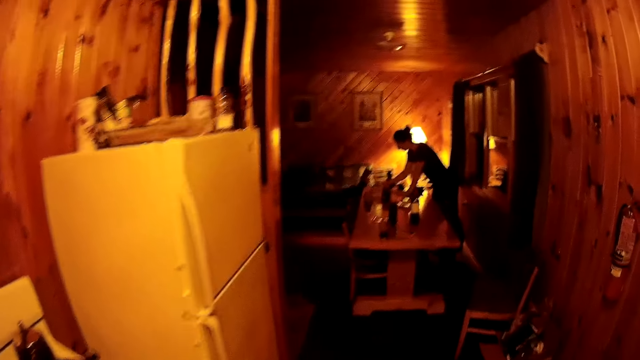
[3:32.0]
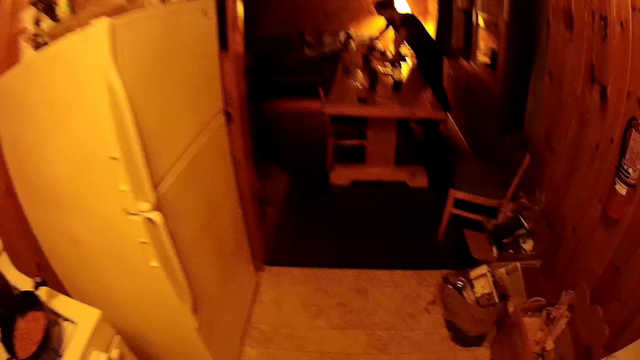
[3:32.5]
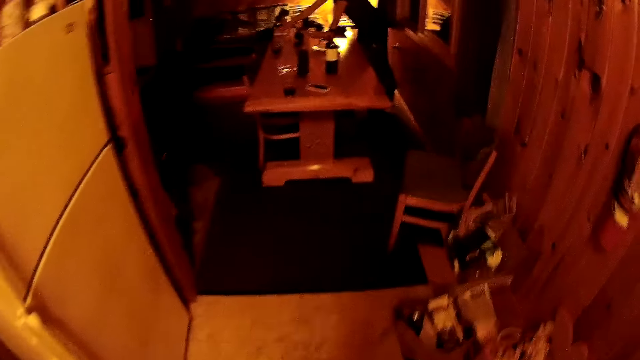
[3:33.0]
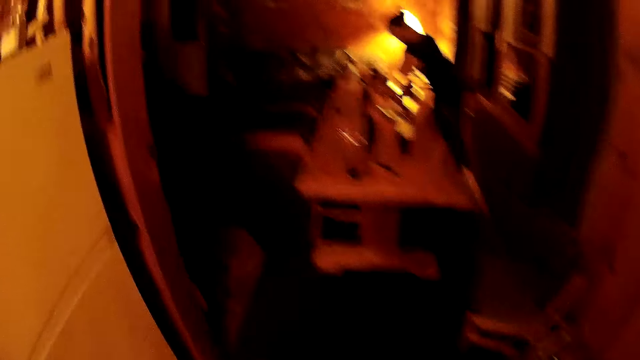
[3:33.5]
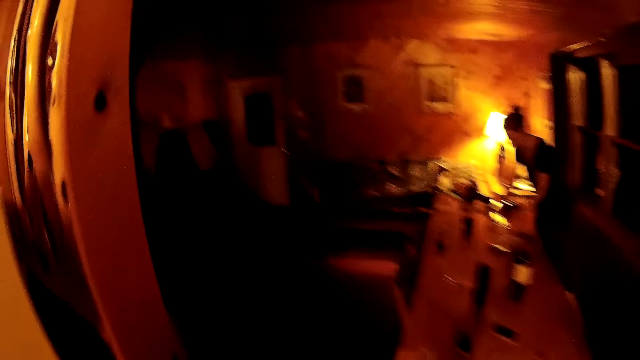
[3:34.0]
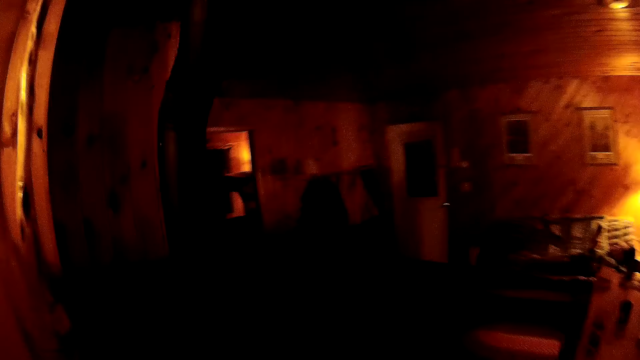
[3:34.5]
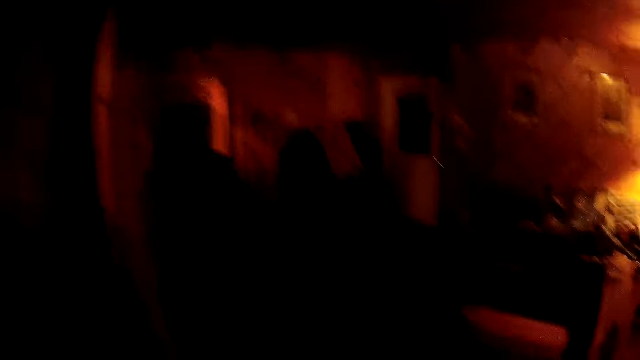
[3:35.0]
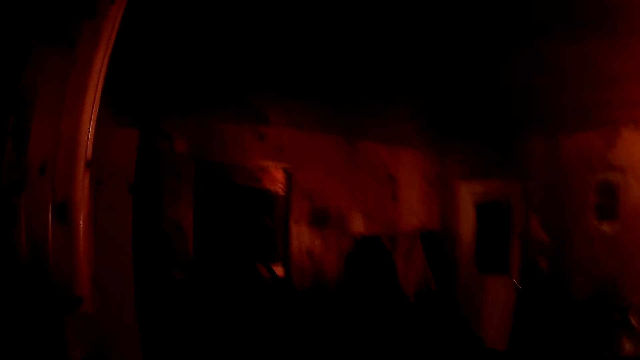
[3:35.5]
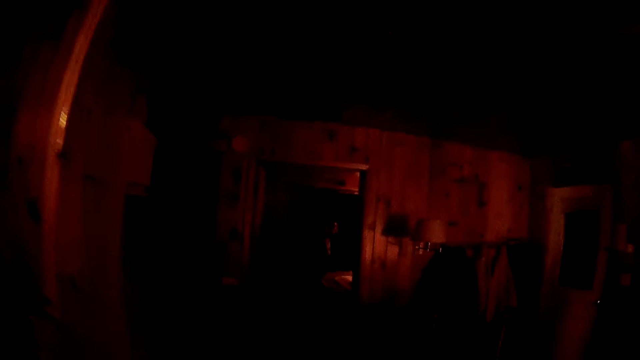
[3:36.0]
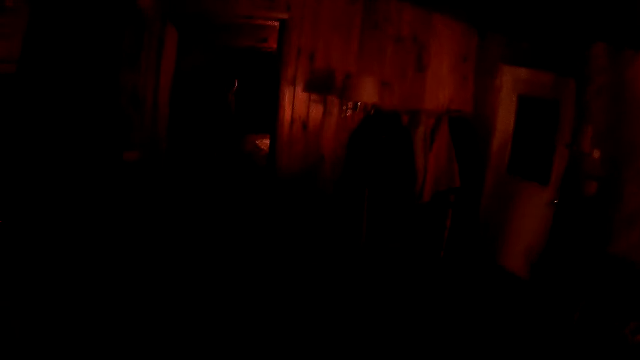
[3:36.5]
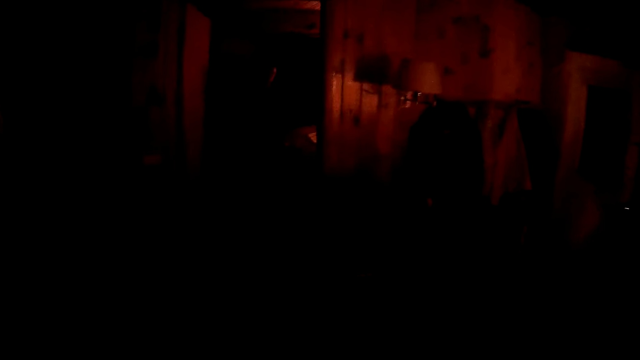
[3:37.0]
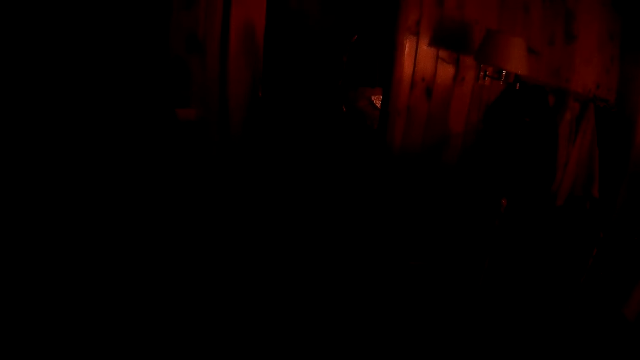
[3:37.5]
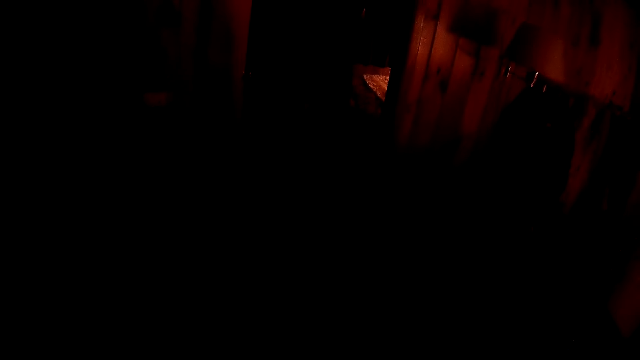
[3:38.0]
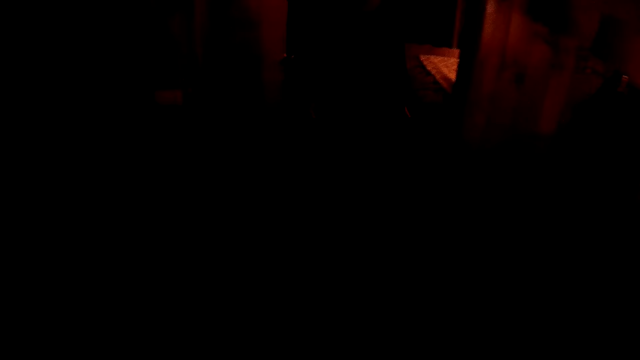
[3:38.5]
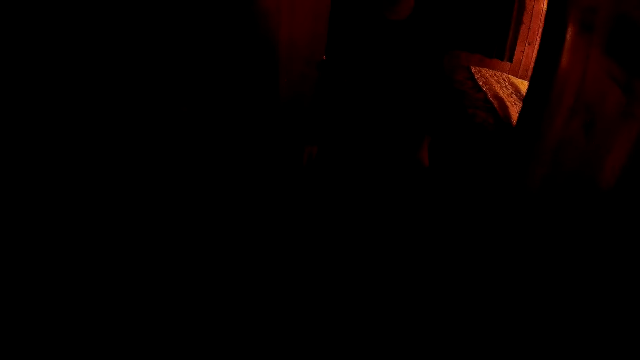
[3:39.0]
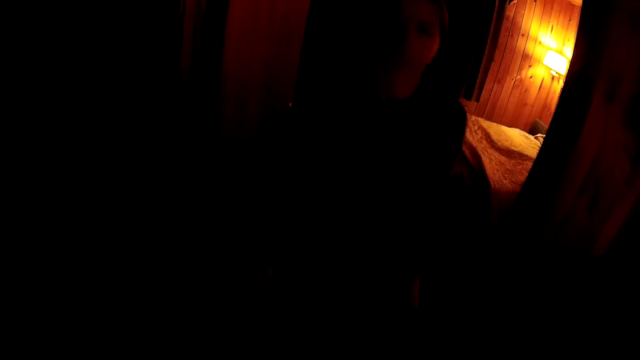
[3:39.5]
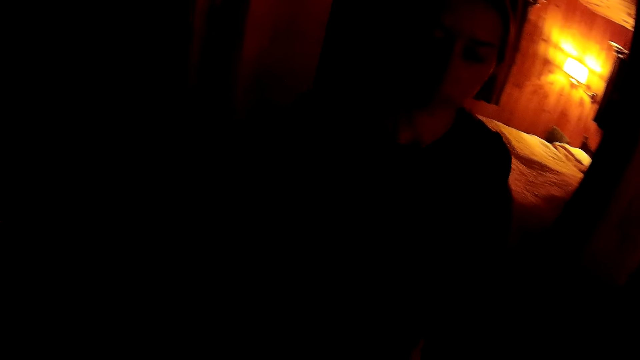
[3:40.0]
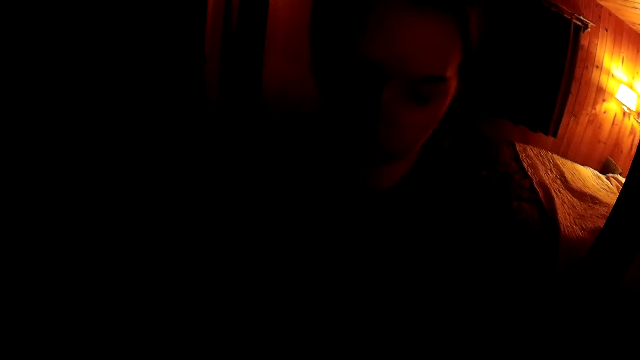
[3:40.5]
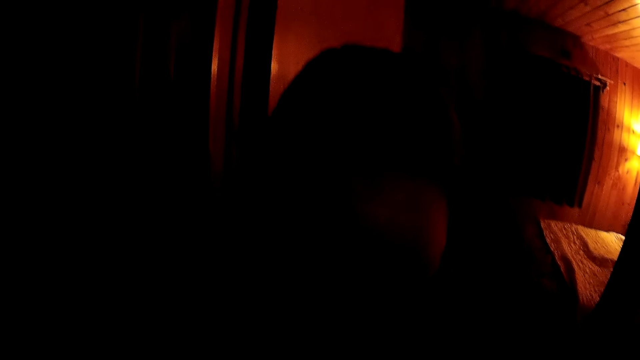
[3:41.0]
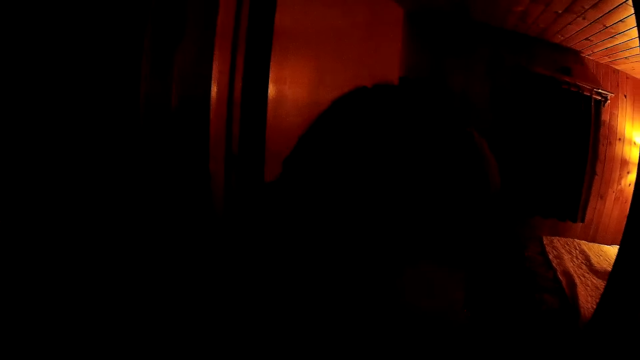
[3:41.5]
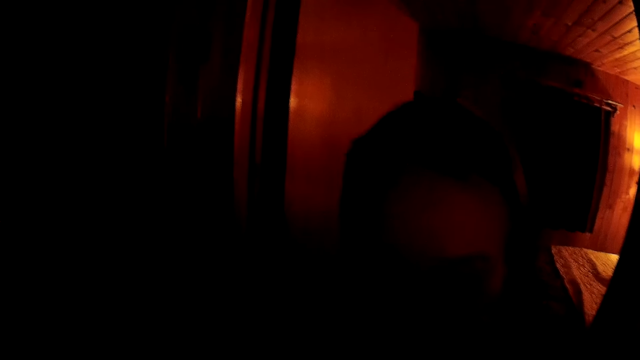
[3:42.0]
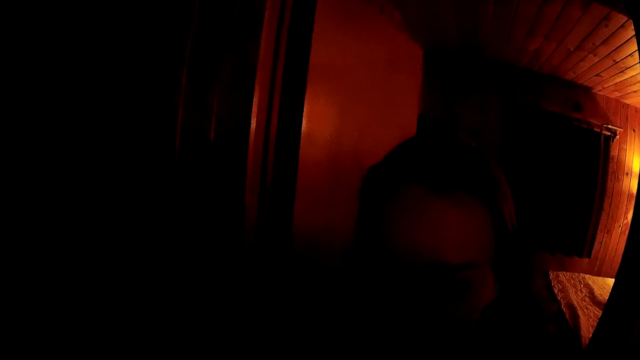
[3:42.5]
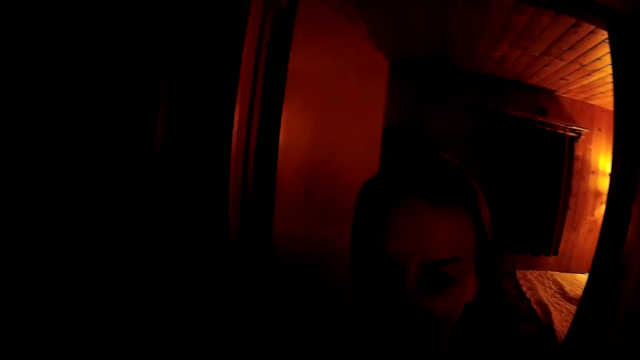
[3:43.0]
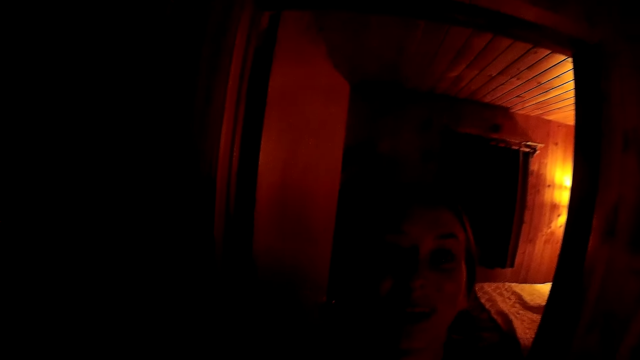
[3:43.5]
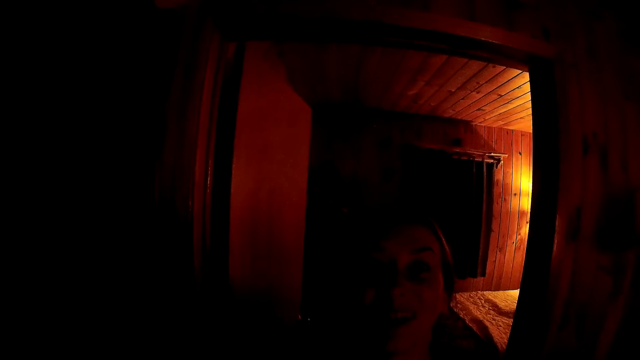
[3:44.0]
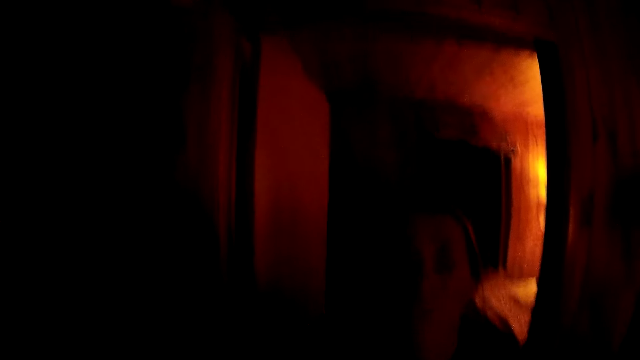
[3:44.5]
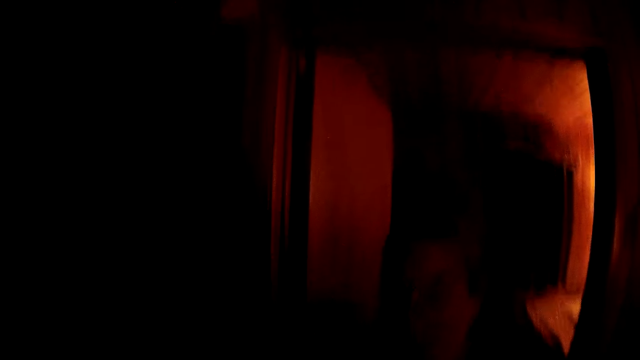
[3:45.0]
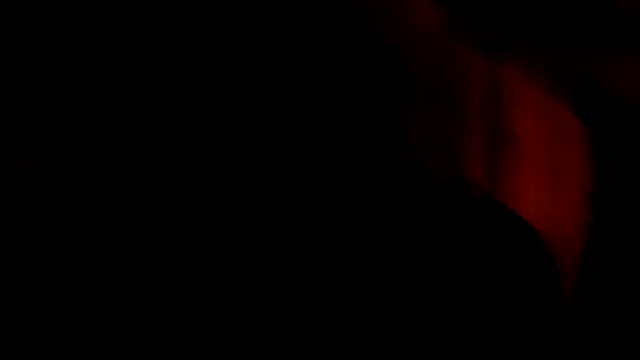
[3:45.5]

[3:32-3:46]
A person walks to the bedroom. Another person talks to the camera wearer.

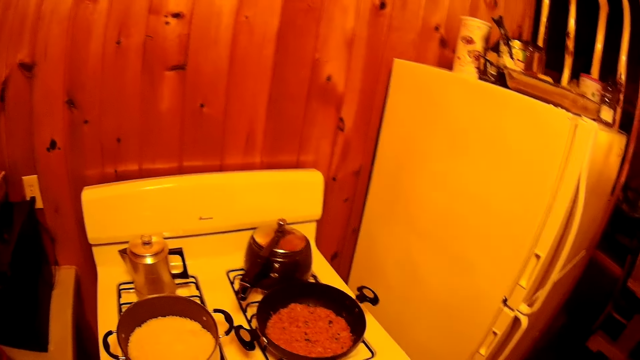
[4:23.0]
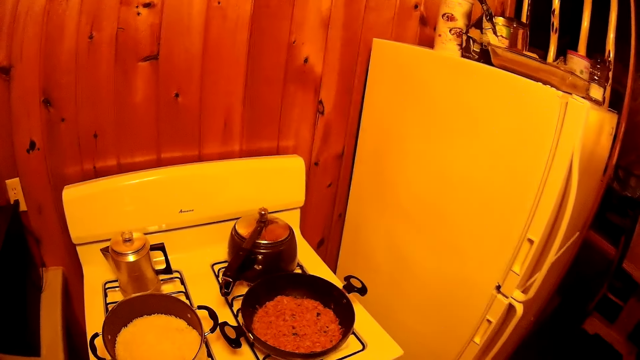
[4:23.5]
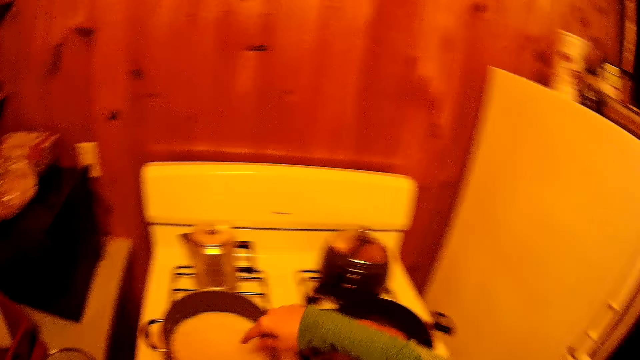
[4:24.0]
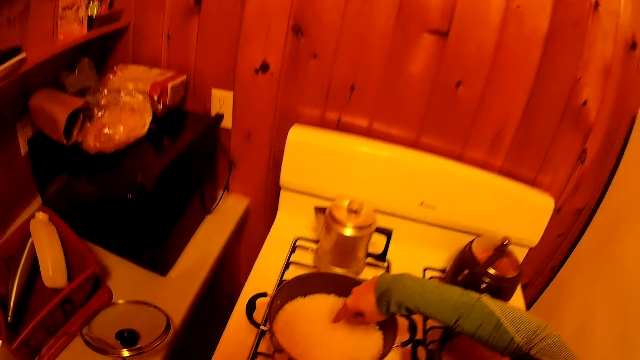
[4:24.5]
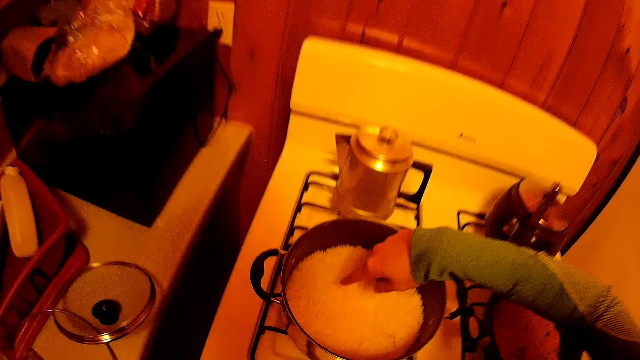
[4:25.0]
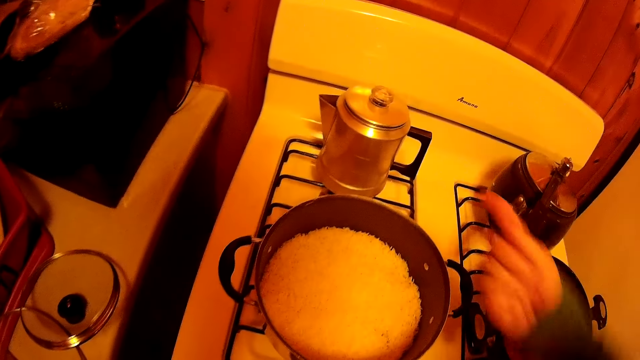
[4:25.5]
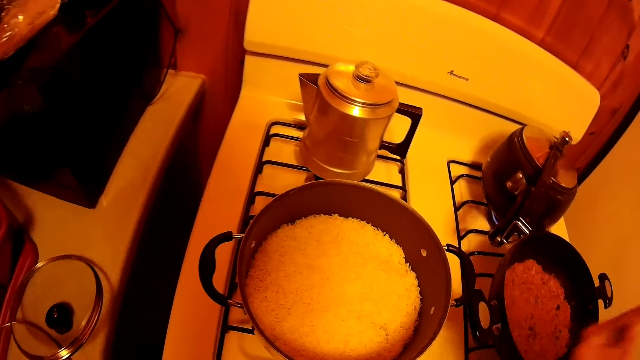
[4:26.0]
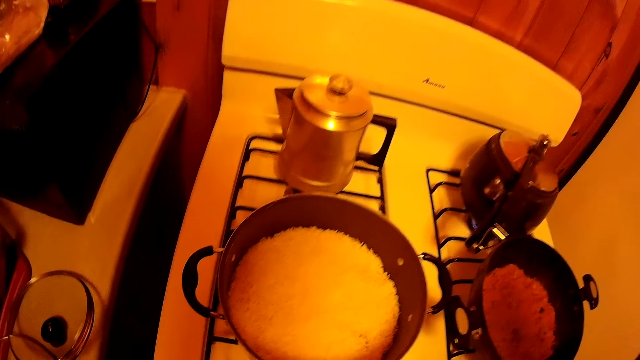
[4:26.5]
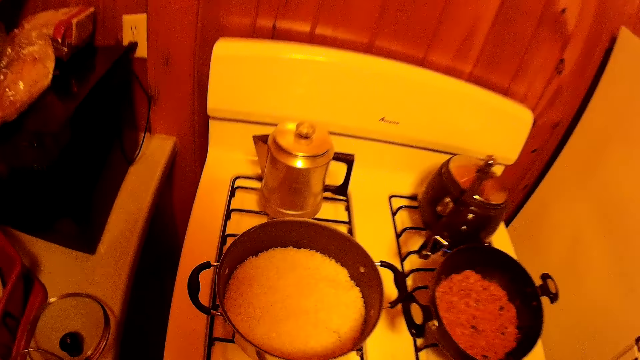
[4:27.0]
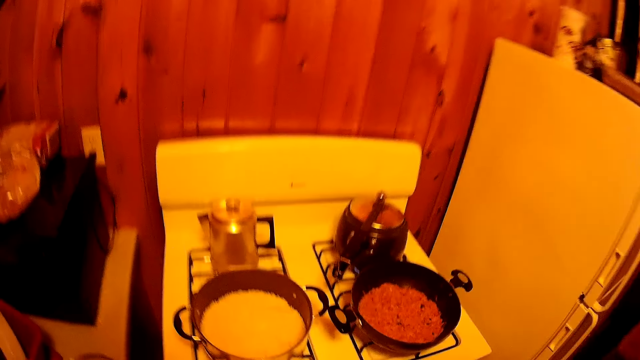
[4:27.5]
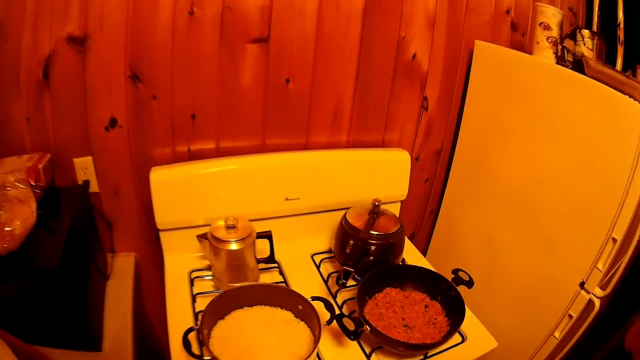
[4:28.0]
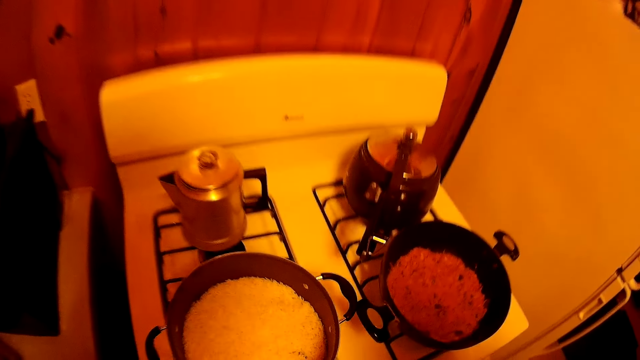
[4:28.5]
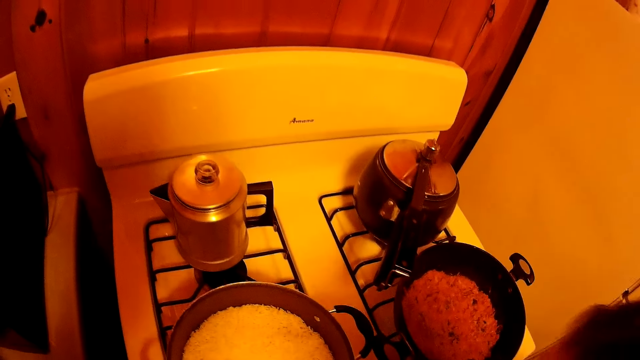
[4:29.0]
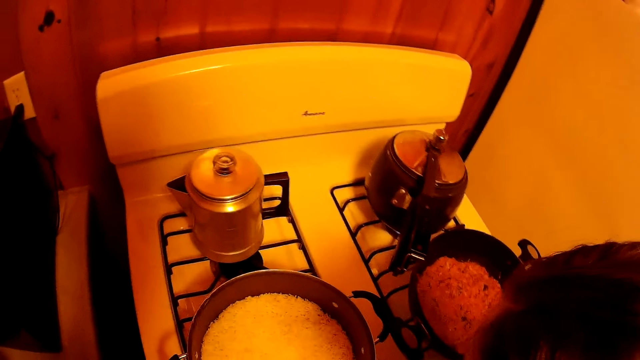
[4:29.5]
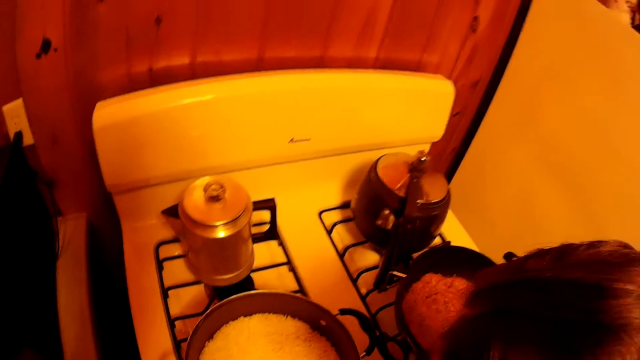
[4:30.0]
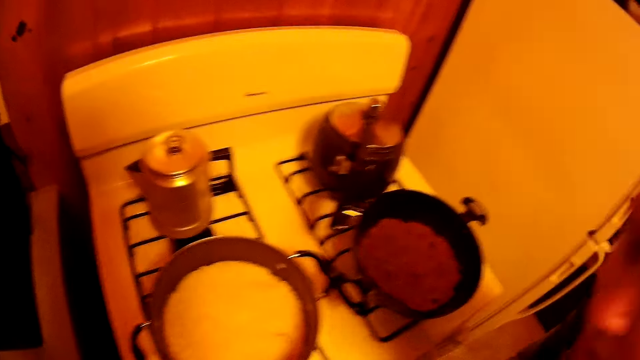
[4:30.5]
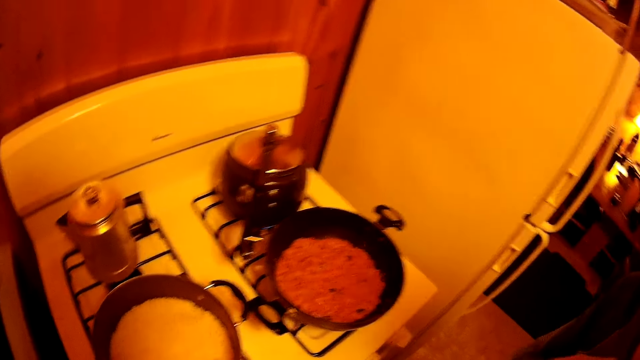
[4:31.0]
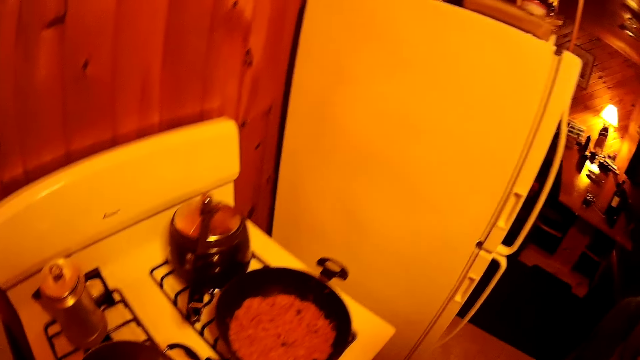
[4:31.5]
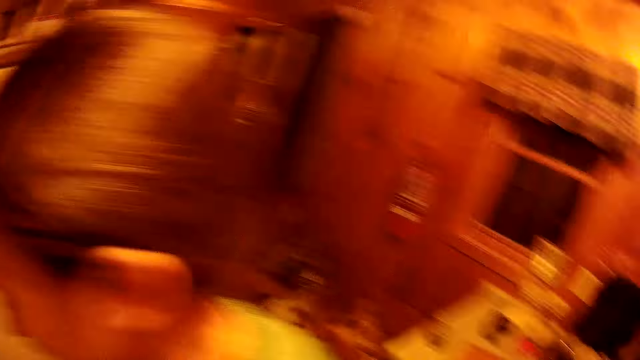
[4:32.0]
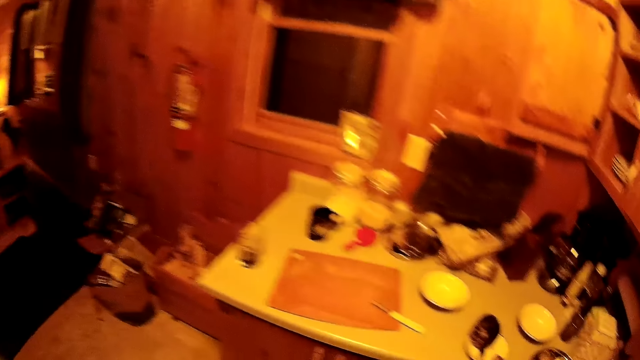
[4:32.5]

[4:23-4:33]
A person puts a finger in the food.
